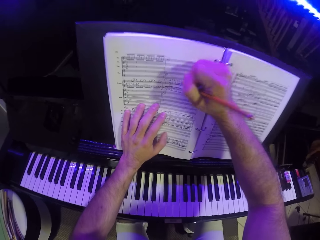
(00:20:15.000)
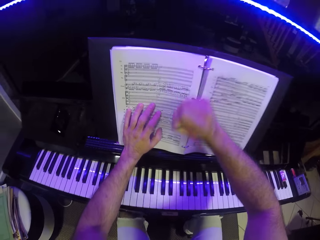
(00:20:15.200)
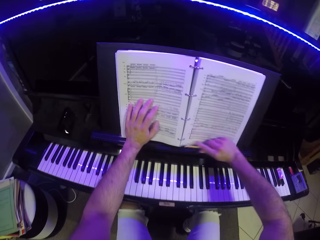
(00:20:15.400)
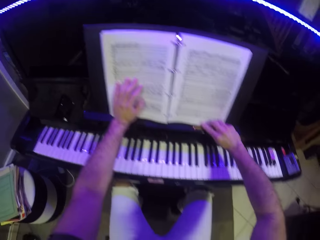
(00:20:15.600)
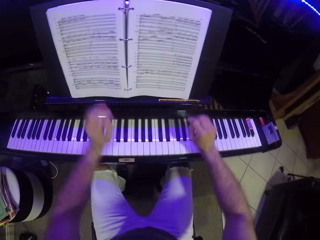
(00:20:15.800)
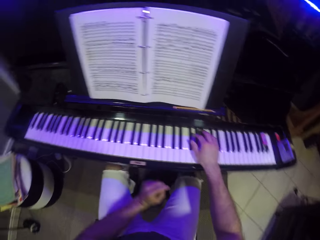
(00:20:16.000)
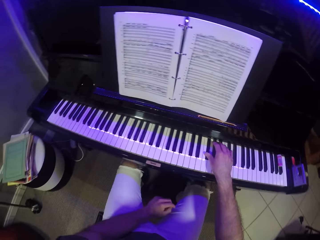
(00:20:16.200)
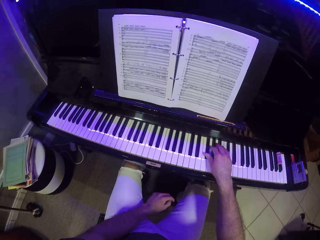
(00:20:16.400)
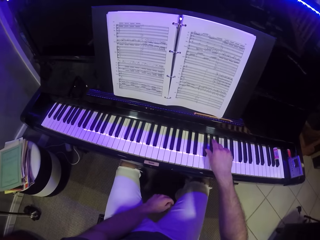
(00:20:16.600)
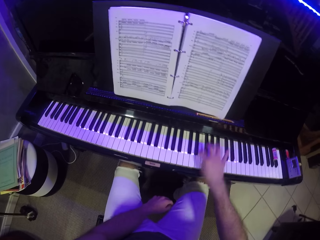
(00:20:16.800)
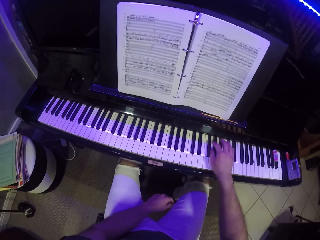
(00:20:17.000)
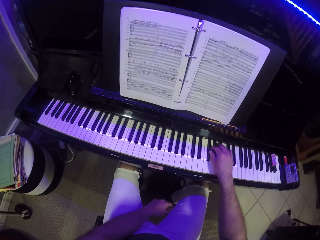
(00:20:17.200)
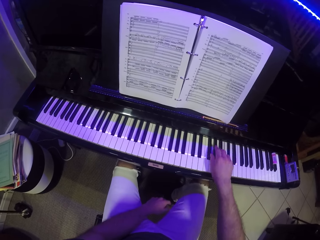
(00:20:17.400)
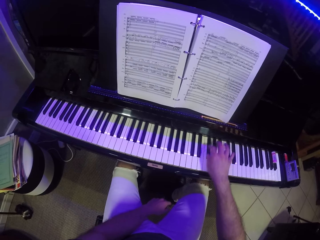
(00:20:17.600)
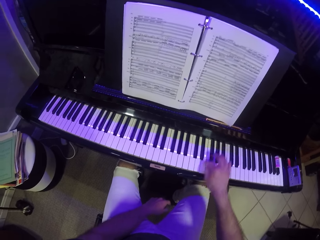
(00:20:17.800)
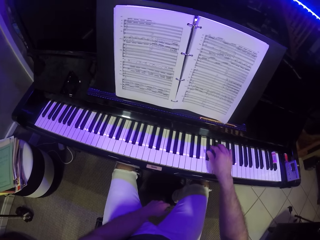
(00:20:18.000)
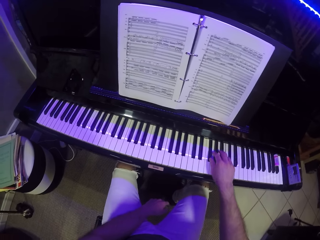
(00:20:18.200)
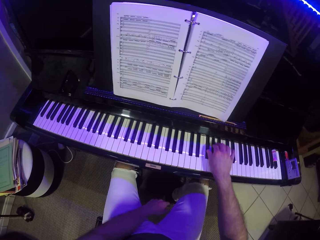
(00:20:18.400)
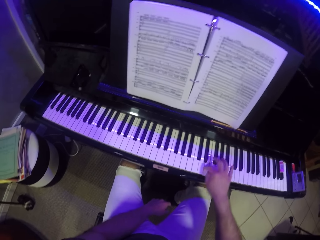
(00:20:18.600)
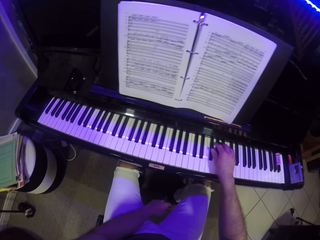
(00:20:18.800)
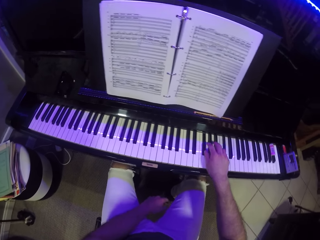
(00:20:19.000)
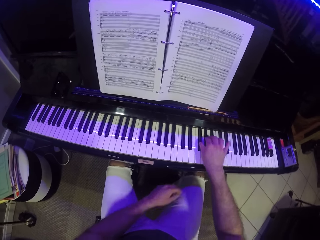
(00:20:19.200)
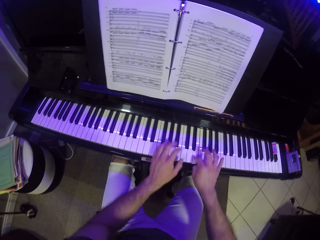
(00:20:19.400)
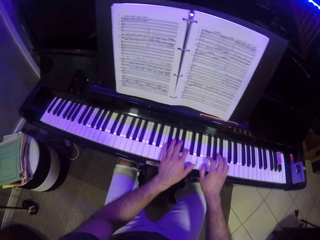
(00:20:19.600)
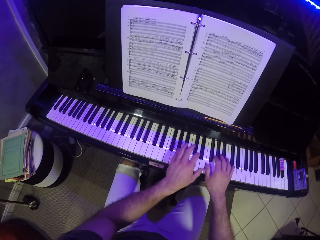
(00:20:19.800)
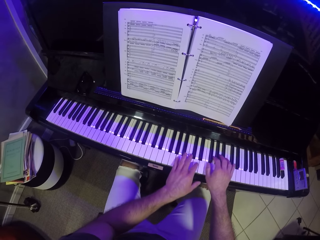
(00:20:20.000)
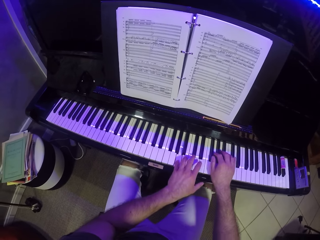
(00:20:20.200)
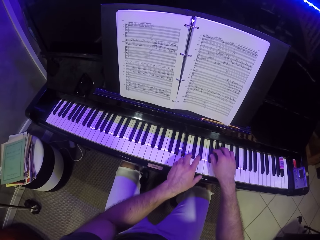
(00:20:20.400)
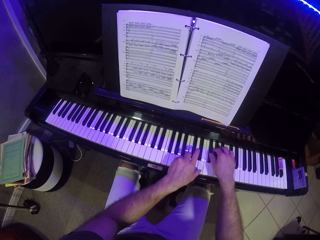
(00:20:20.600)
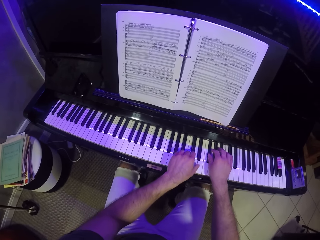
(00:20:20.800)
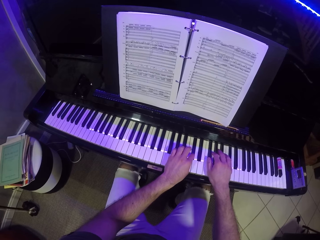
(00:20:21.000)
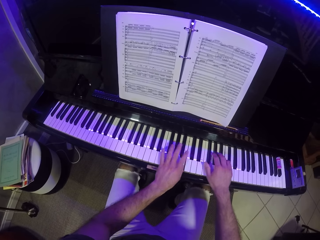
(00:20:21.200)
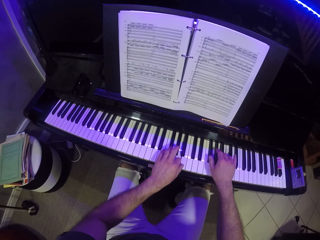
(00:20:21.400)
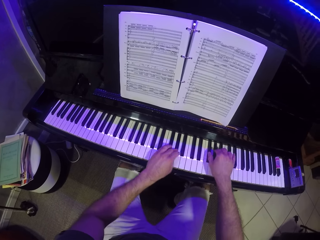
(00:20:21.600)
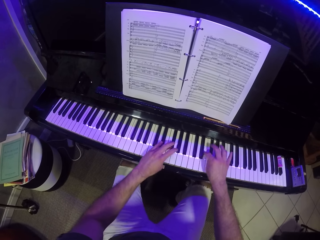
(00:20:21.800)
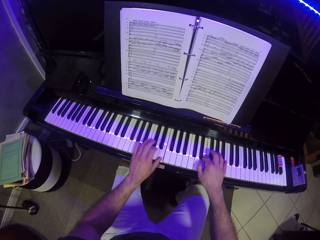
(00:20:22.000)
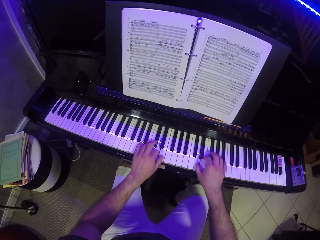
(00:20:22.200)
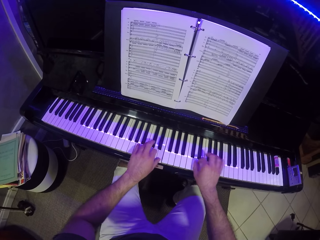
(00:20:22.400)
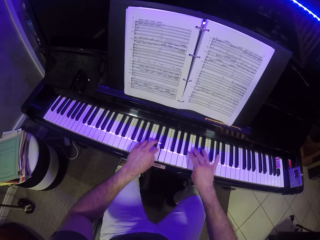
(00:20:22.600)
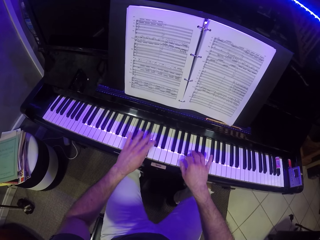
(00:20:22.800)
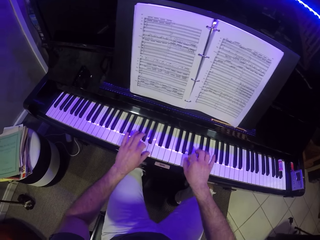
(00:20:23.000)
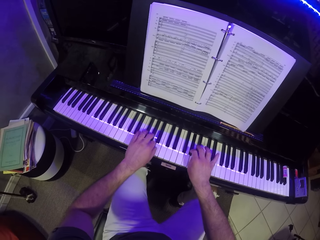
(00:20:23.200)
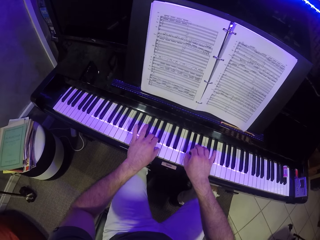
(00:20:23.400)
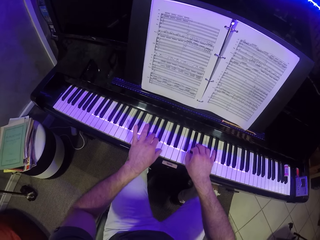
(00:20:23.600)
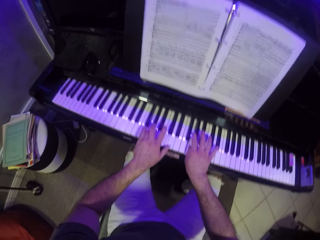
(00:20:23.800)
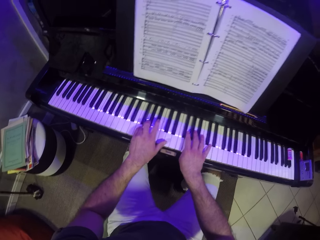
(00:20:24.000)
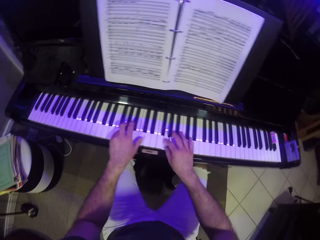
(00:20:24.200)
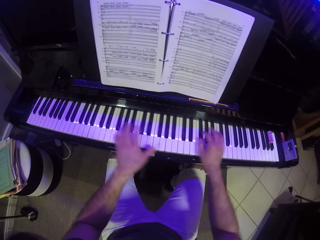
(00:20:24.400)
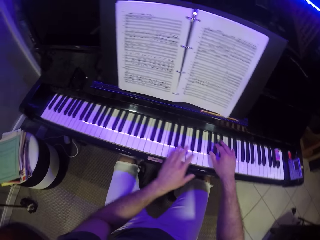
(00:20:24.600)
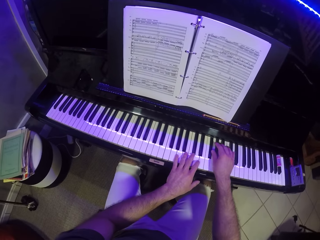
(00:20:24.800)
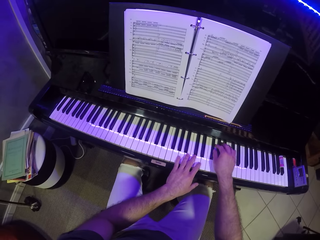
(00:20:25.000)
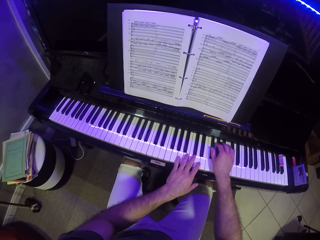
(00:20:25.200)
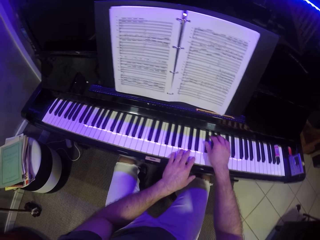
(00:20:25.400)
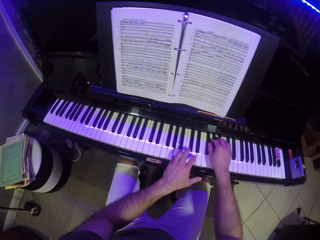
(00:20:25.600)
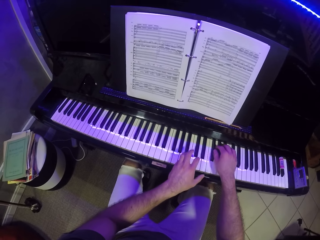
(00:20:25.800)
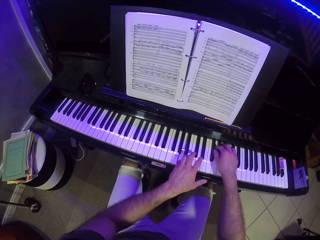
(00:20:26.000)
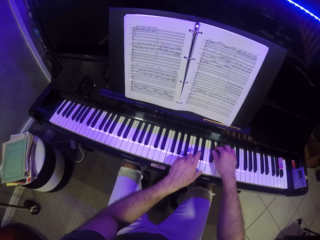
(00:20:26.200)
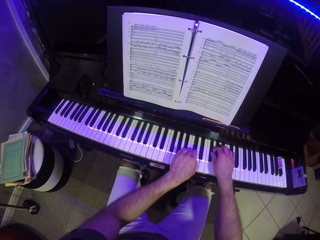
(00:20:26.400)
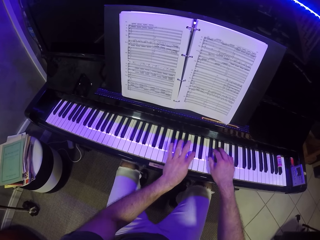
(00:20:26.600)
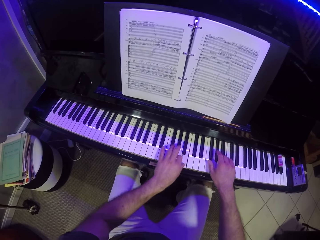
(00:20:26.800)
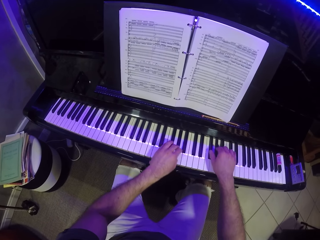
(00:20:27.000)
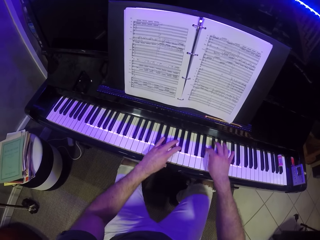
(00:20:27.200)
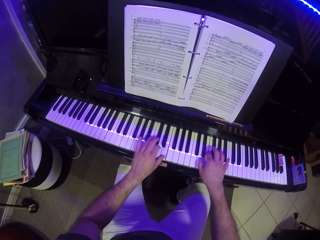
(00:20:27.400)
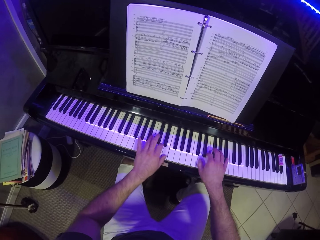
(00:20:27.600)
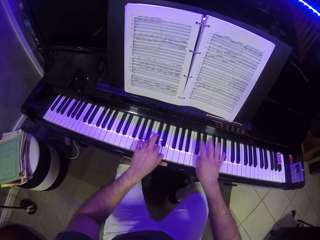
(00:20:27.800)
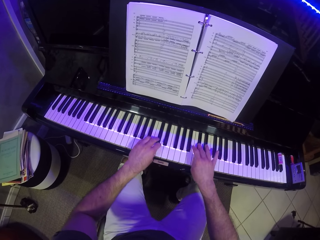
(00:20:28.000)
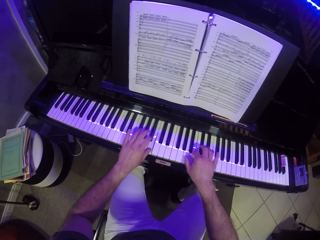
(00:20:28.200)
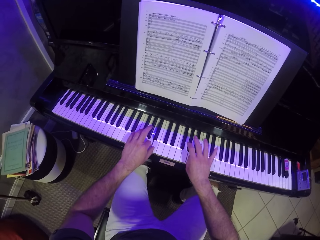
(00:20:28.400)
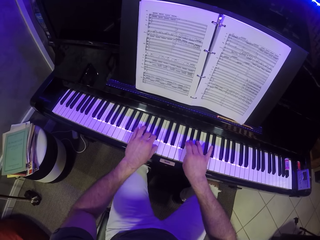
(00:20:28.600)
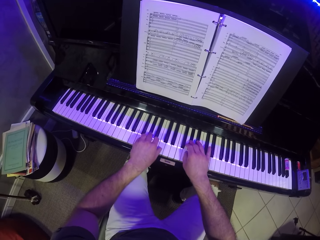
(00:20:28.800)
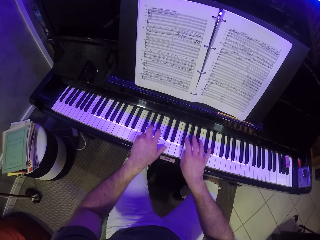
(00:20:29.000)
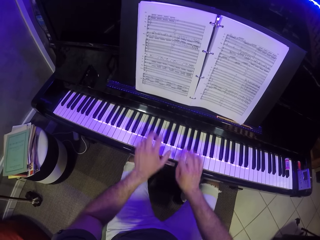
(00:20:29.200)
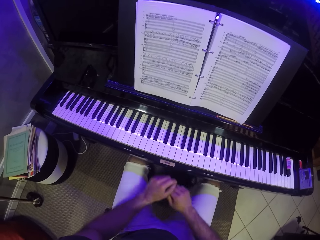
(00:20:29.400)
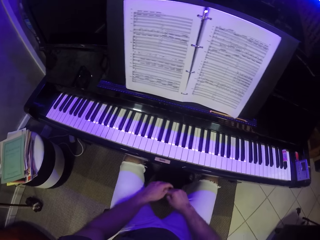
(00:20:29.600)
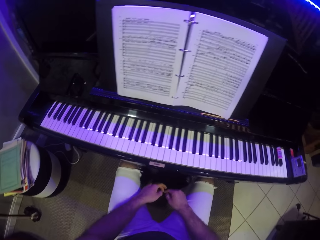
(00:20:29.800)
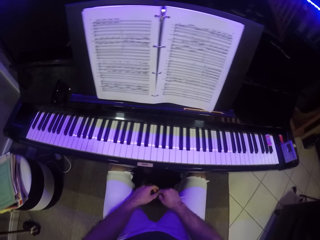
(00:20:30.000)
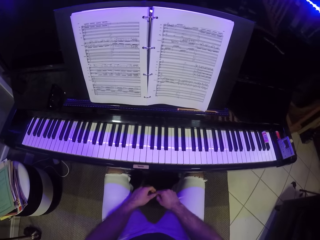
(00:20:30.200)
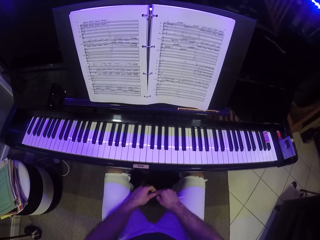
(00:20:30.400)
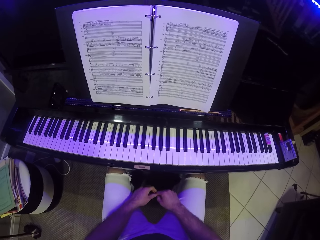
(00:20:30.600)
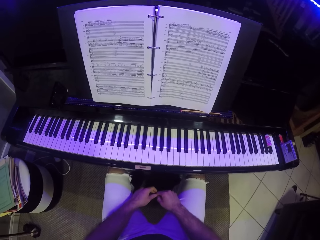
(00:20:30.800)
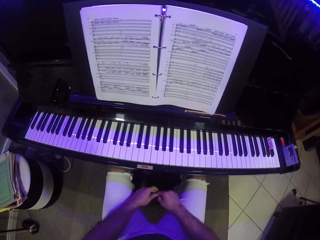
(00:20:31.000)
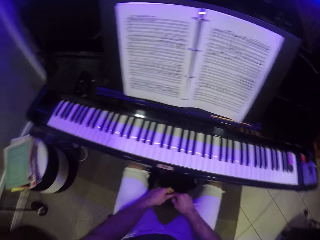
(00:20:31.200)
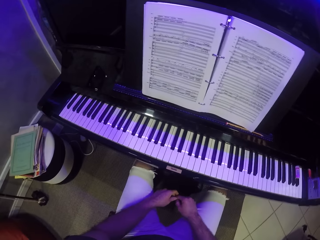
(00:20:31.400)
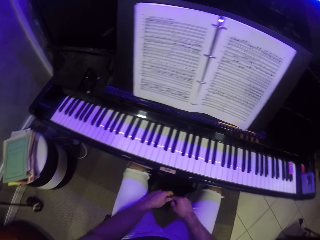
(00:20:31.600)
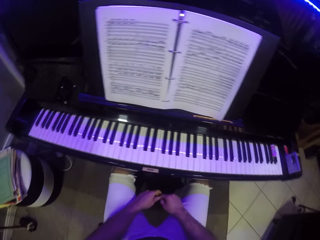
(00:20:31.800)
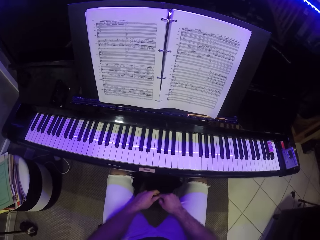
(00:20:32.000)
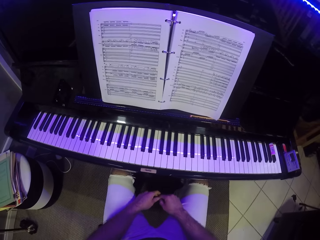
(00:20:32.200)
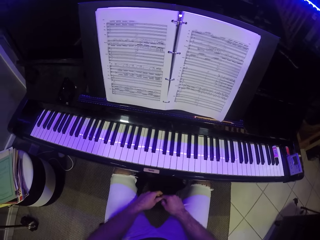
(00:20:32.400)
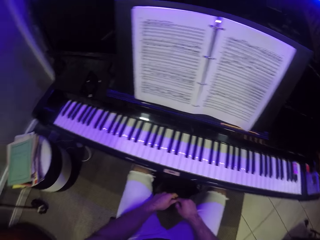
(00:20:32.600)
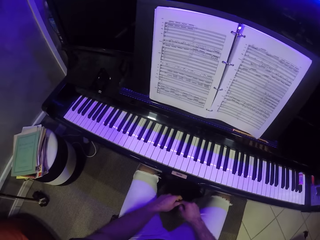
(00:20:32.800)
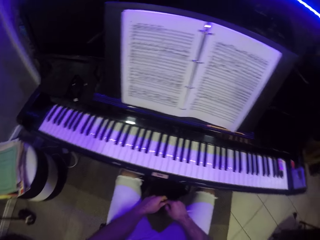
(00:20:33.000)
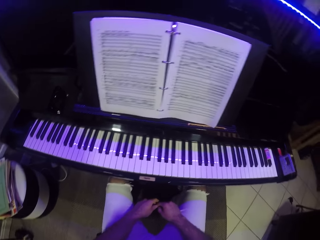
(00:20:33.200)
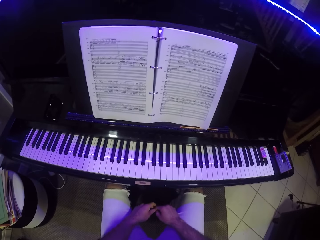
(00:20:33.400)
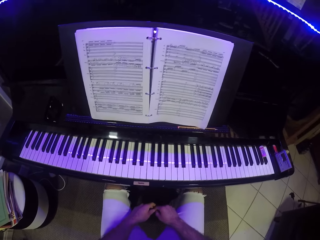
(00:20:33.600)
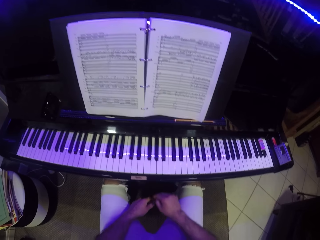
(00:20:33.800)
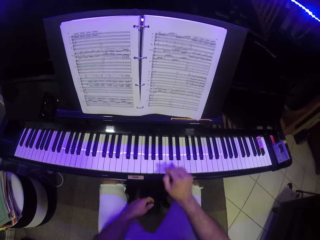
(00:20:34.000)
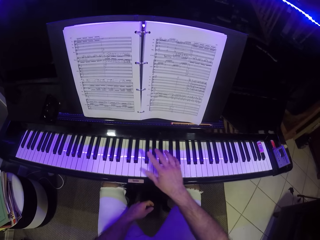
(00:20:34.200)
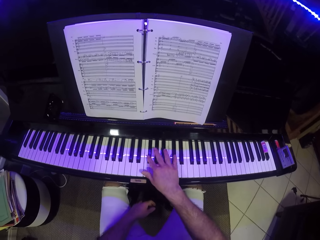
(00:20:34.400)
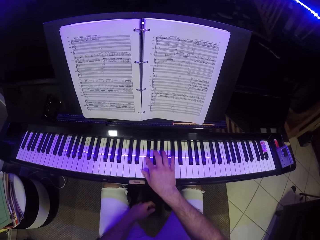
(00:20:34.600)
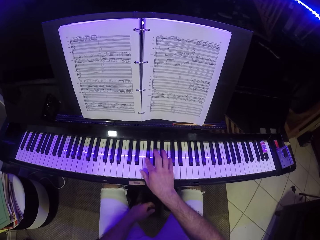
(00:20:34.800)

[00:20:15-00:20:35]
The camera wearer drops the pencil on the piano. He plays the piano with his right hand. He plays the piano with both hands. He plays the piano with his right hand.

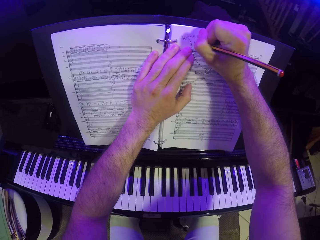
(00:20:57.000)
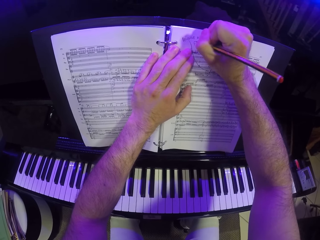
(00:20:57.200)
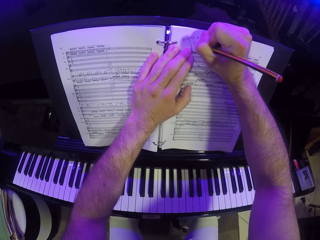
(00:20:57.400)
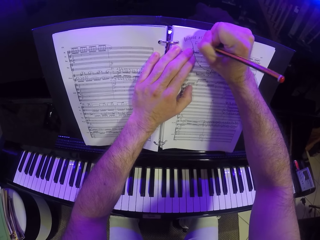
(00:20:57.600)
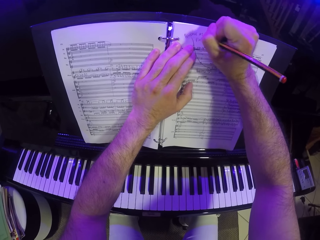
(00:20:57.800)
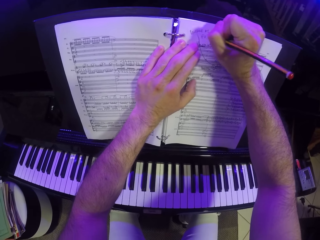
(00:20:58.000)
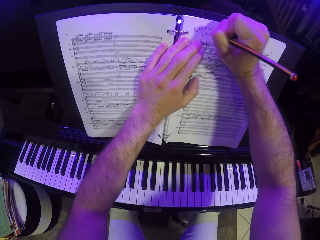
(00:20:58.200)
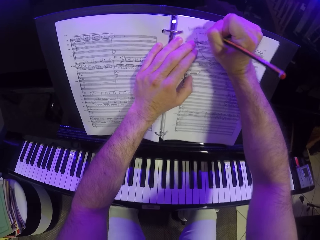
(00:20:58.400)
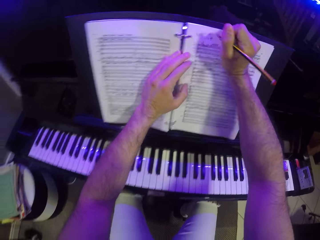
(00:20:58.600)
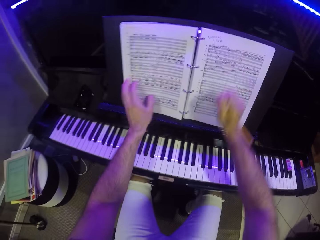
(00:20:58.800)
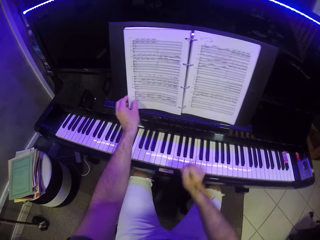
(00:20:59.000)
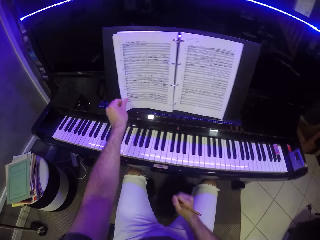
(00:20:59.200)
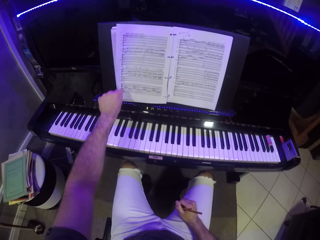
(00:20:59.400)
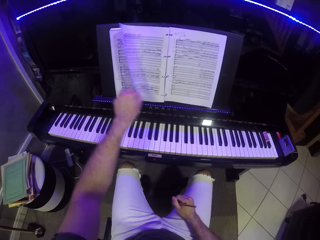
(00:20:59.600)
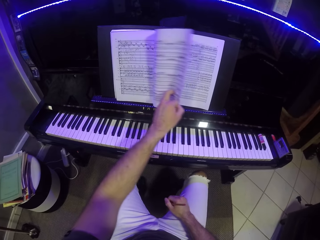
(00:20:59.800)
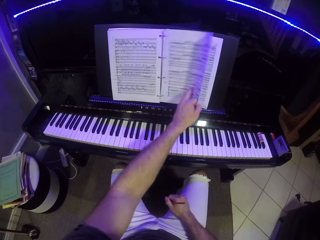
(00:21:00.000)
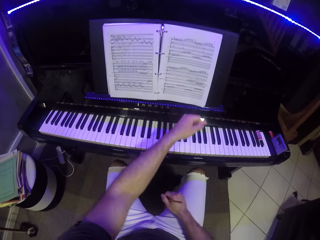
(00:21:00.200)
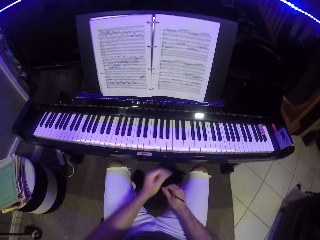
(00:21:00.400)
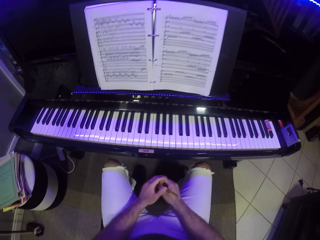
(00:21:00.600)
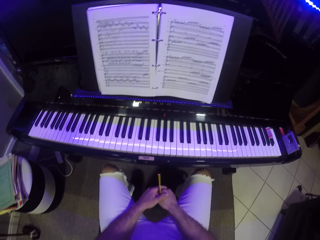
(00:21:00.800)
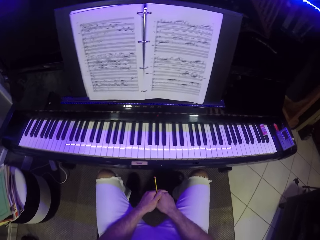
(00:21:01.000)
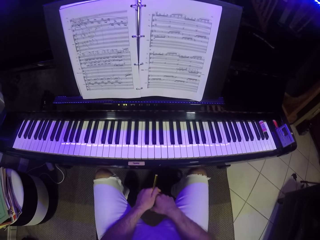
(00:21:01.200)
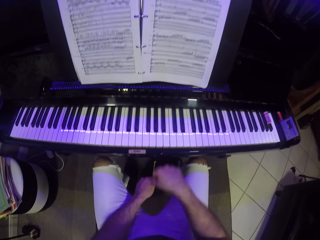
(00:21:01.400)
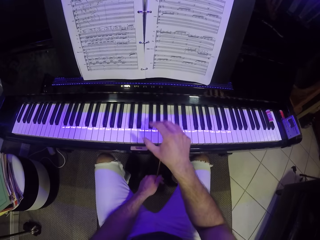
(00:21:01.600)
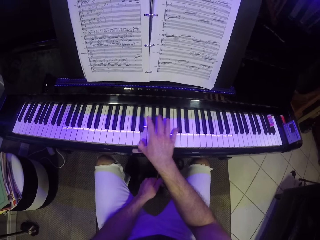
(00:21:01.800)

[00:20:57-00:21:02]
The camera wearer flips the page of the music notes book with his left hand. He passes the pencil to his left hand.
